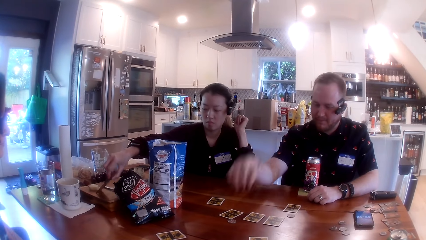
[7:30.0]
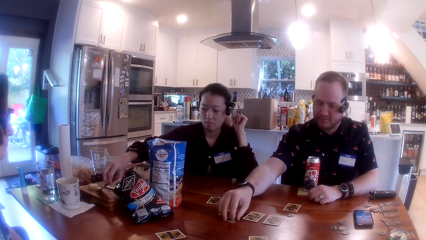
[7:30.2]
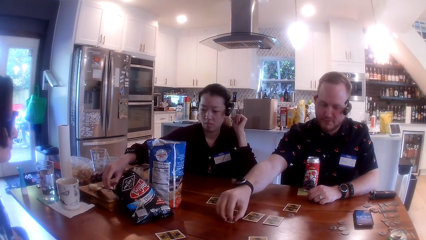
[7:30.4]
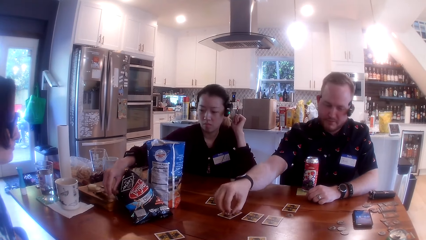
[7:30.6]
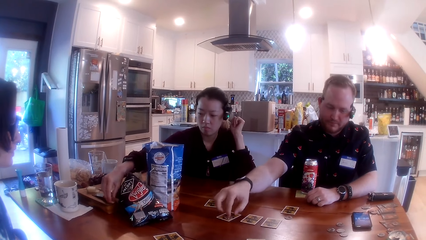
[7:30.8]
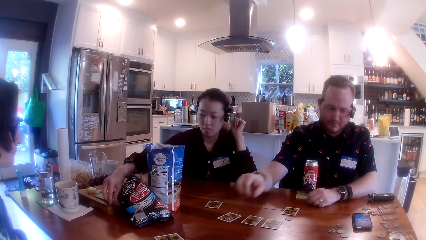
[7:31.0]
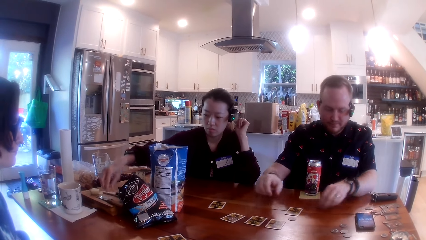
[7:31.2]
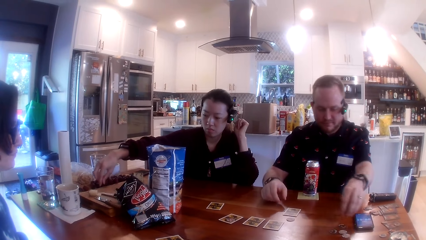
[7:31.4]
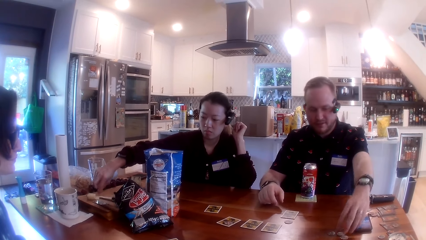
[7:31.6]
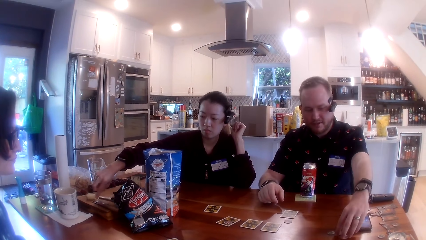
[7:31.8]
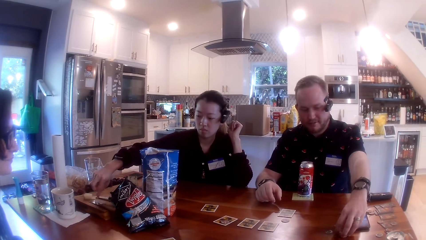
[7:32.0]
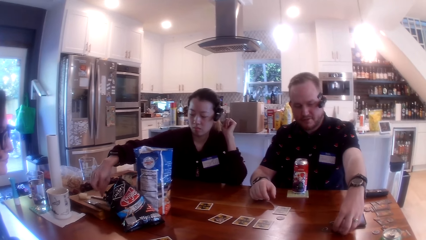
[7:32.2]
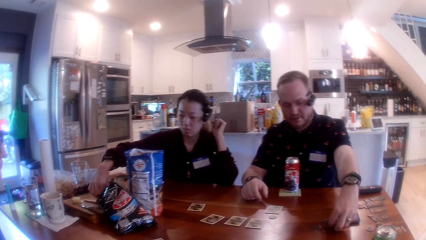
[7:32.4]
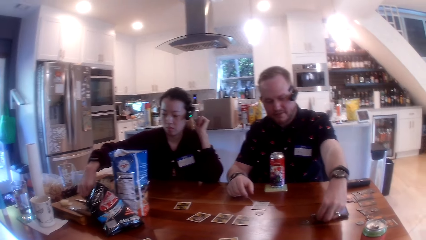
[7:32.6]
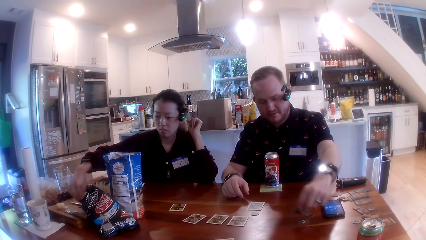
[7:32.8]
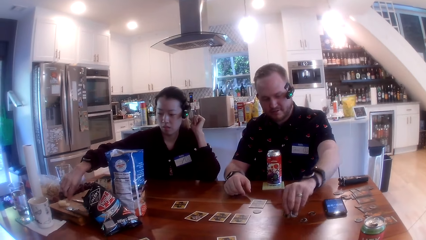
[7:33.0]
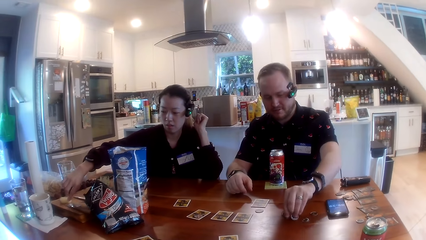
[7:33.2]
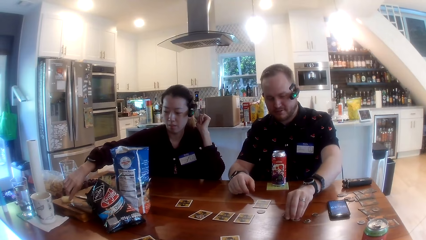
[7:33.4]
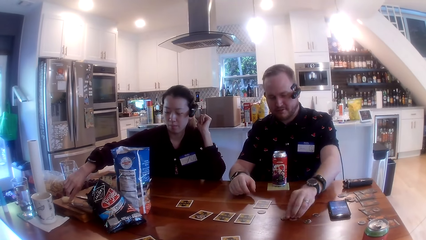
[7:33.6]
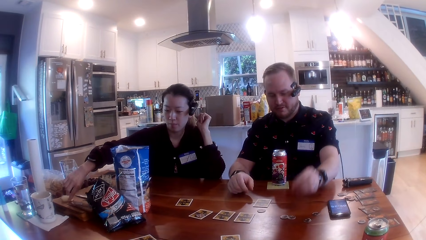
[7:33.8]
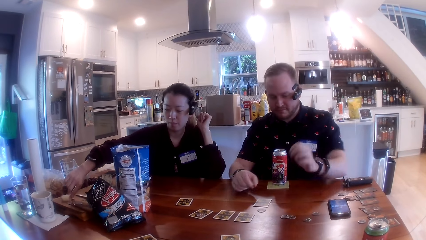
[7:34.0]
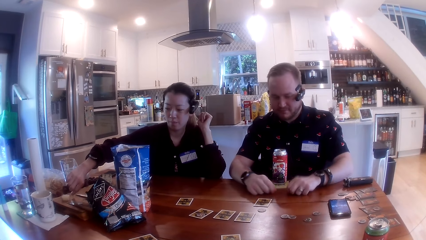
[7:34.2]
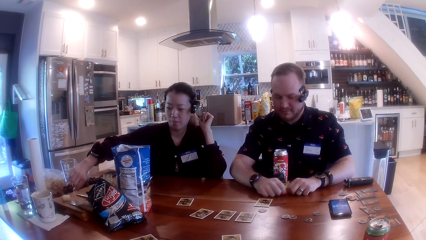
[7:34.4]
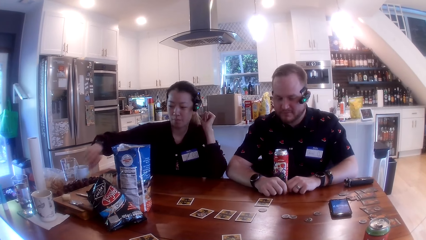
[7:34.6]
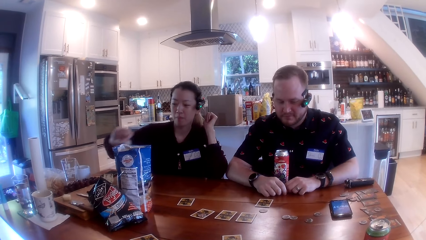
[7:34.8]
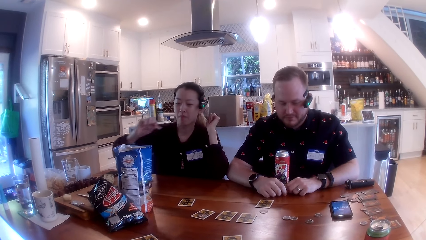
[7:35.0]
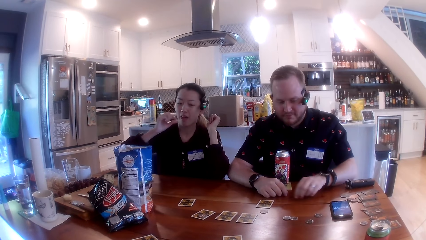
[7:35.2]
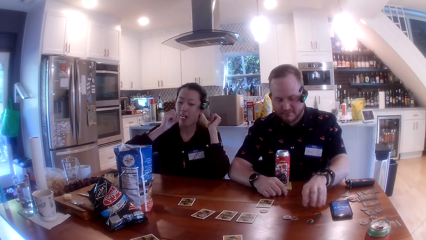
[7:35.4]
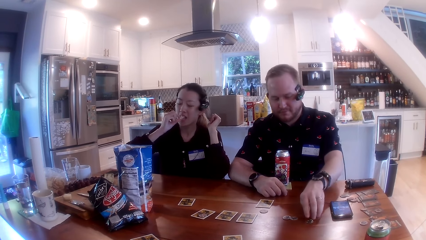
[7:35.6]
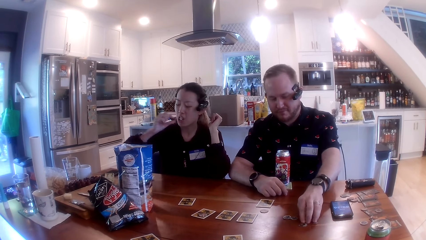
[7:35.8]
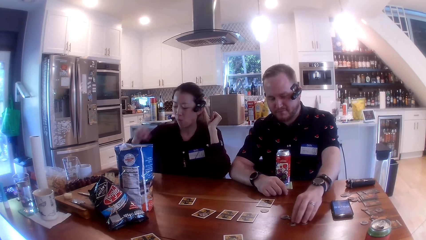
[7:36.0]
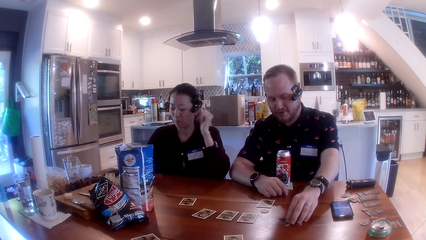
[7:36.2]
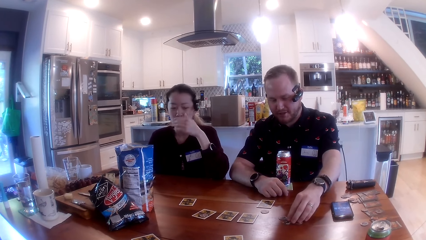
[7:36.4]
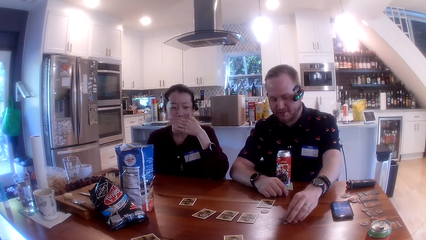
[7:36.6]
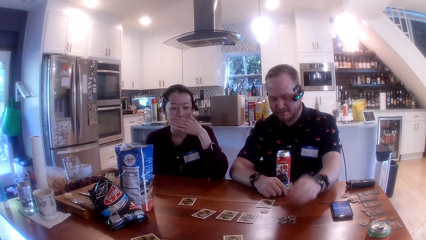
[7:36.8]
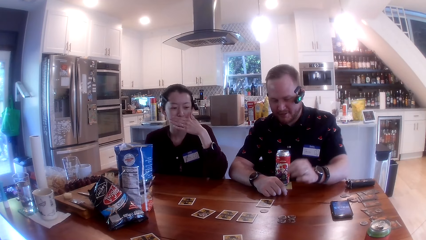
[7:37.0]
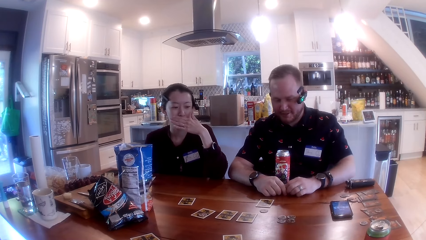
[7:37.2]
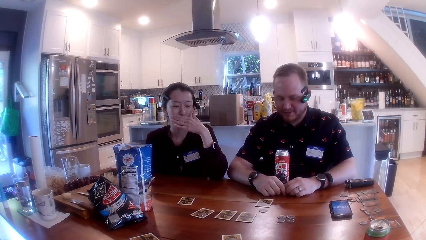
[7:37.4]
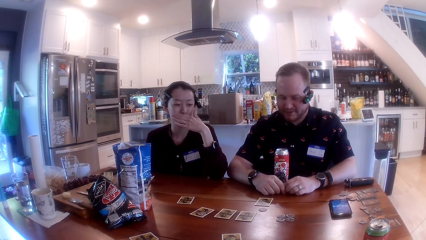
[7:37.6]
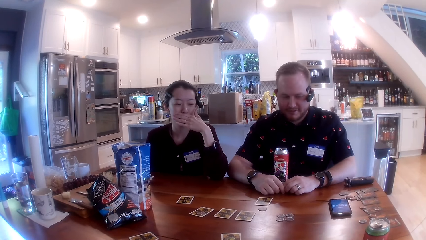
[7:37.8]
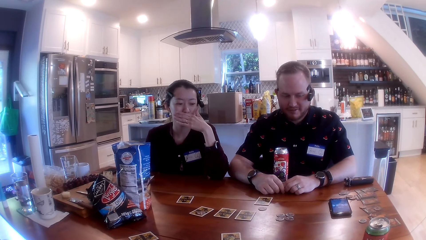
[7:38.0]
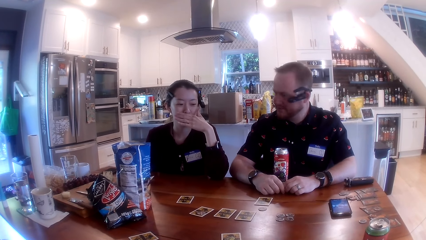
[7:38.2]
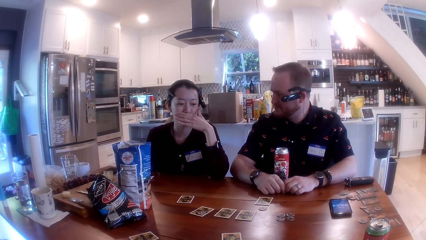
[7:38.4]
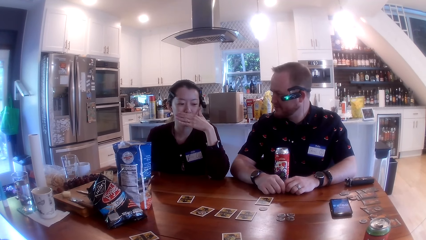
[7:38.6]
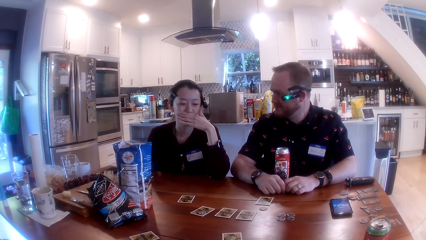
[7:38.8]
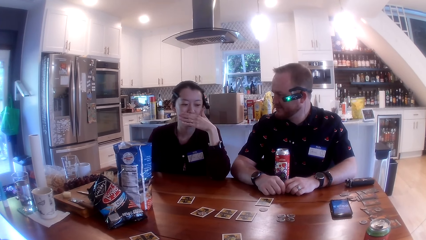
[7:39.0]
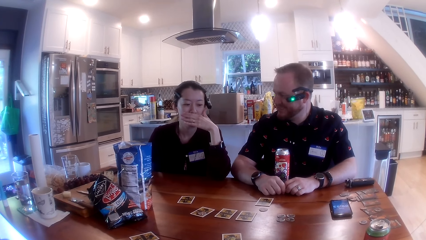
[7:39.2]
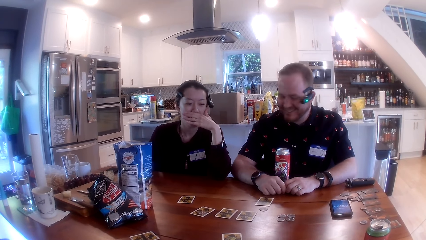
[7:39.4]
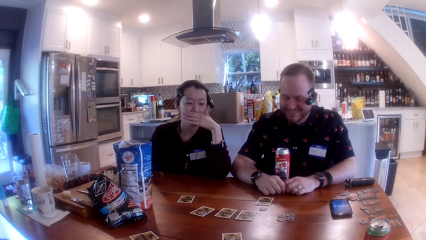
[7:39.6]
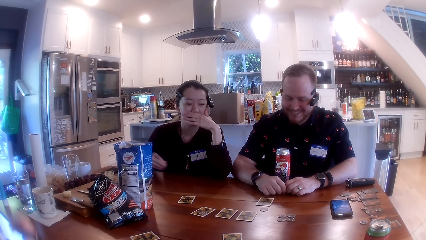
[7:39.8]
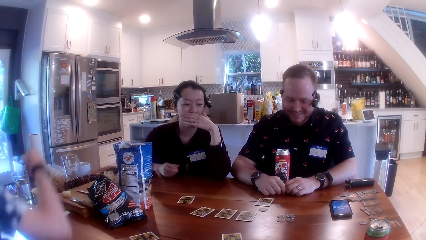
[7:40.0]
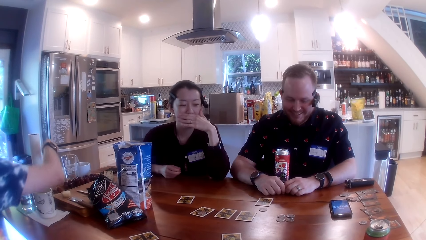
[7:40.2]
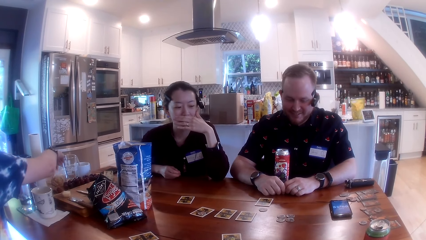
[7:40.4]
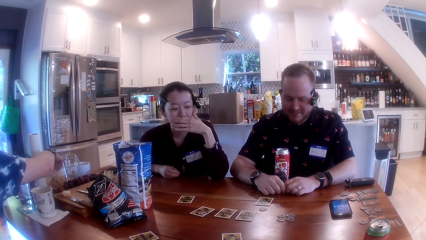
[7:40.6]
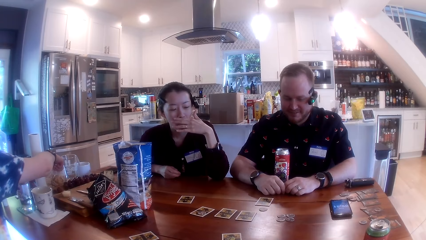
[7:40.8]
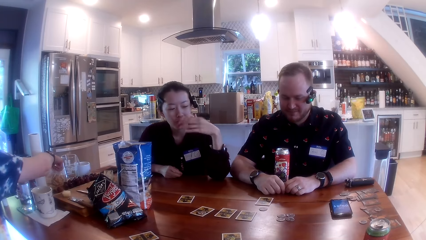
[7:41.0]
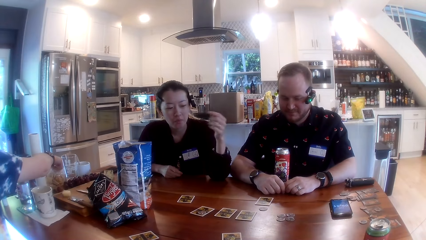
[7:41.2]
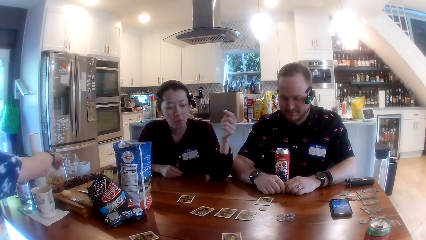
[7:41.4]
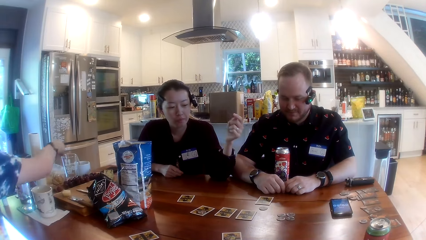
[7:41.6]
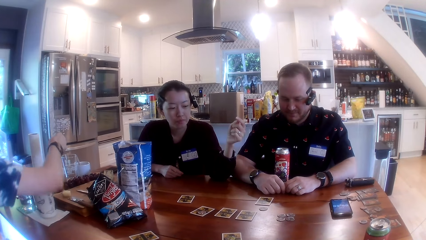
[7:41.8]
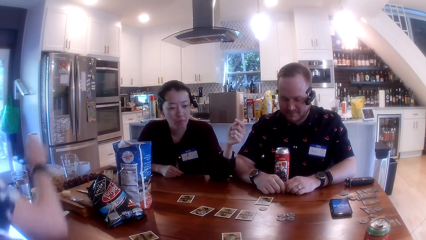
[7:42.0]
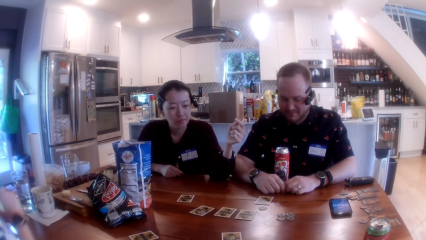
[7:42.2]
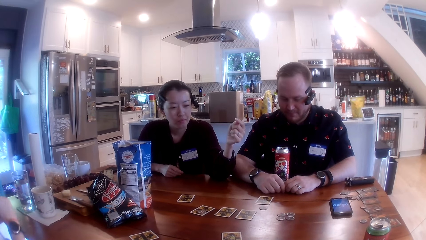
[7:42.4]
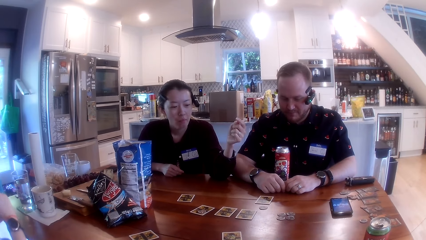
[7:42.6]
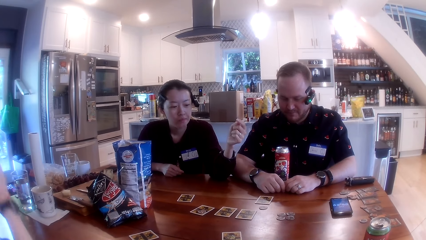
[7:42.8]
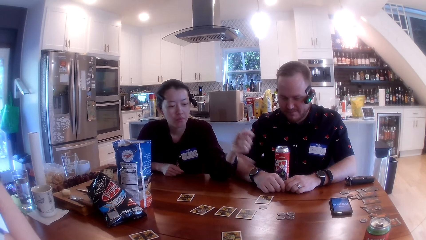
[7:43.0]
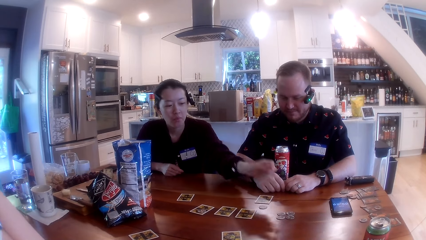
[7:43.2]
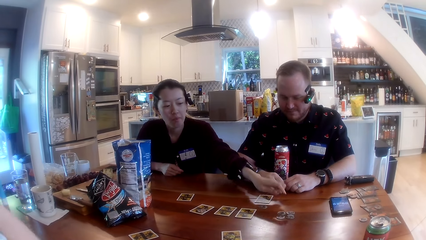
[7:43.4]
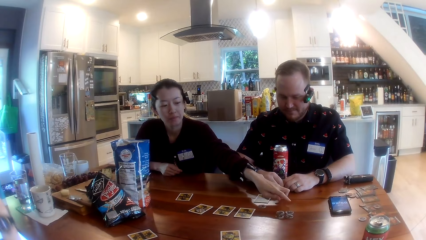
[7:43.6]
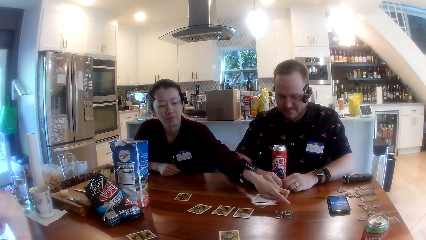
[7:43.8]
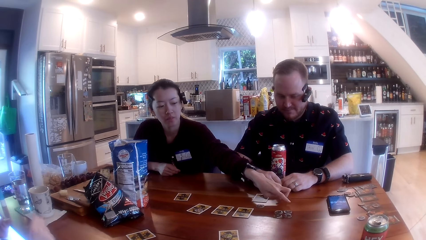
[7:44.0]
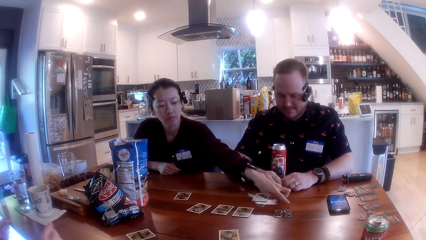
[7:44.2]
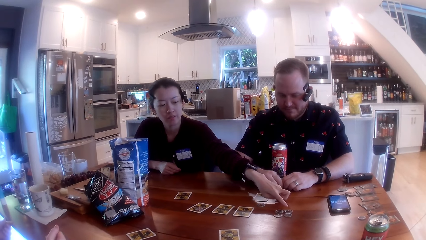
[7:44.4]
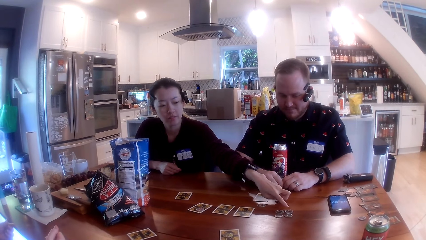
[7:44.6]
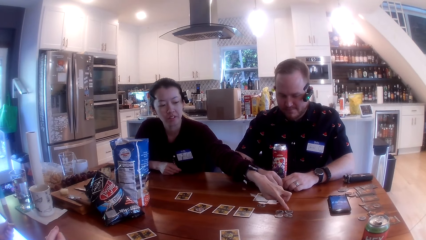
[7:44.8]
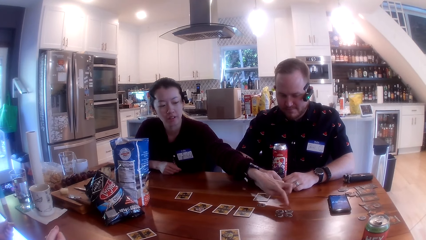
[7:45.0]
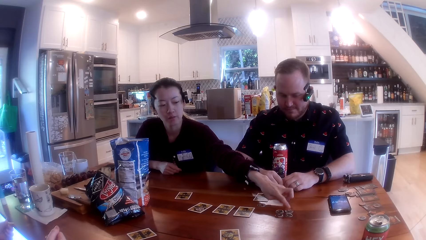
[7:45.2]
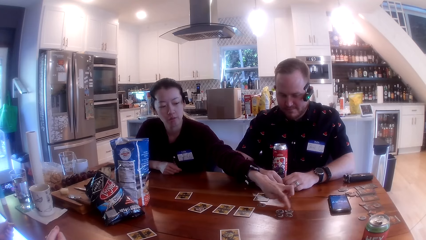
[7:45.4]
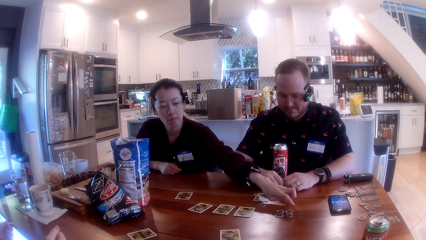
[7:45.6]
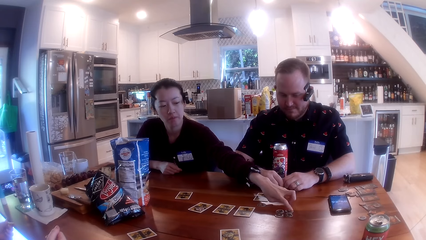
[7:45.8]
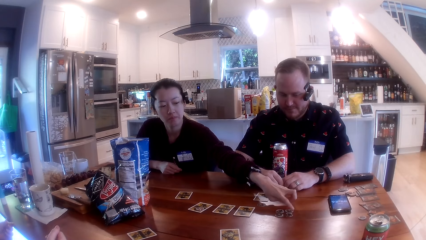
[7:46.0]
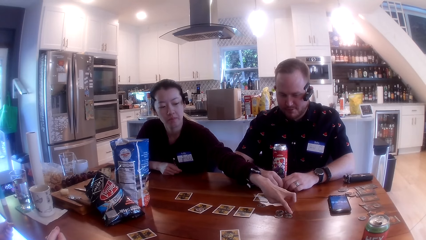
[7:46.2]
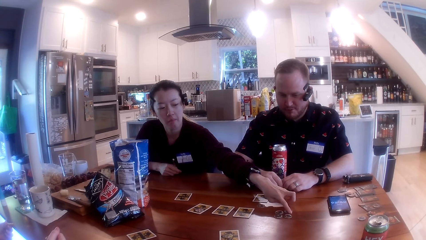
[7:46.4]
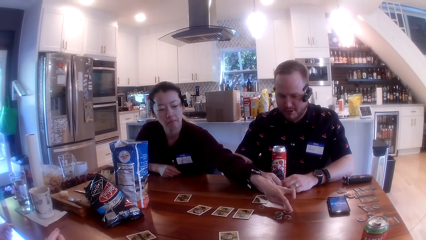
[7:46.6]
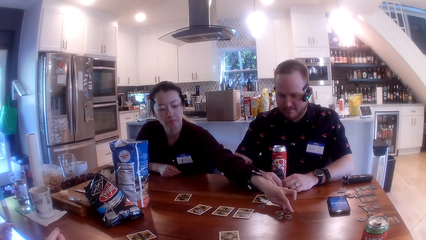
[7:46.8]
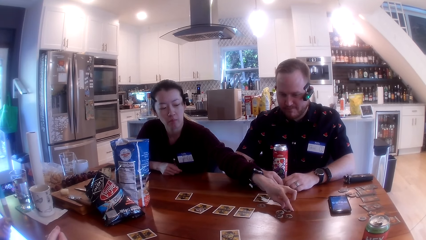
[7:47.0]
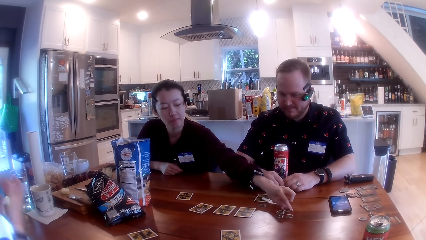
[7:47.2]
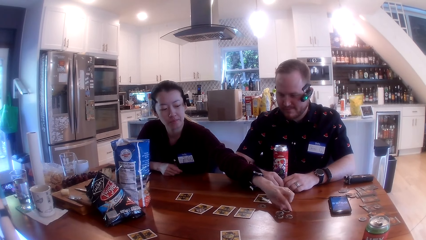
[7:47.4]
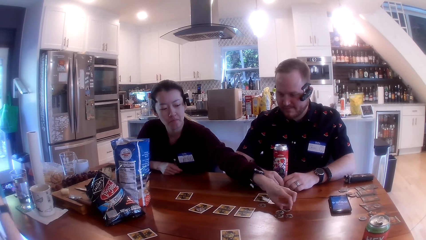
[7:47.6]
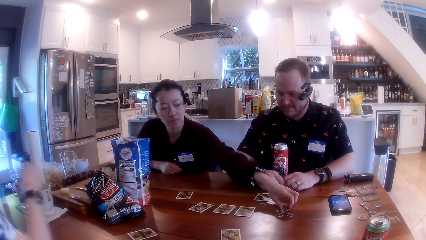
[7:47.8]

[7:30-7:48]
The woman drops something on the cutting board with her right hand. A man holds a game piece with his right hand. He places a coin on a card. The woman places a knife on the wooden saucer. The man picks the game pieces on the table with his left hand. The woman takes a piece of the apple on the cutting board with her right hand. She picks butter from the wooden saucer. She eats the apple in her right hand. The man moves the coin. Another woman takes chips from a nylon bag with her right hand. The first woman repositions a game piece on the table with her left hand.
